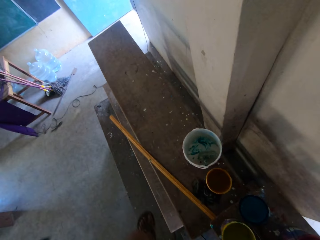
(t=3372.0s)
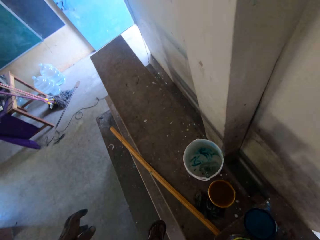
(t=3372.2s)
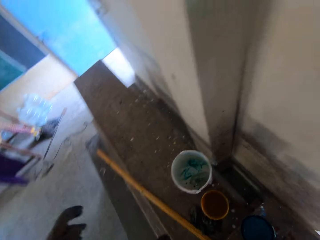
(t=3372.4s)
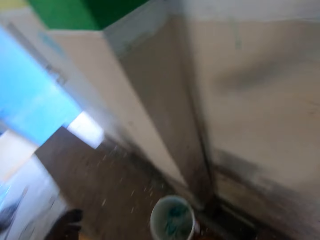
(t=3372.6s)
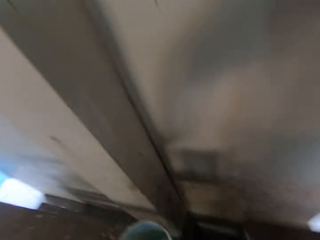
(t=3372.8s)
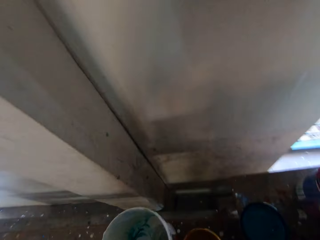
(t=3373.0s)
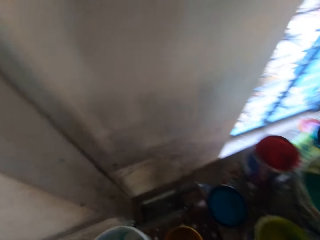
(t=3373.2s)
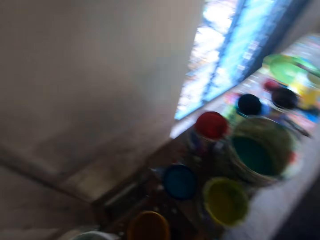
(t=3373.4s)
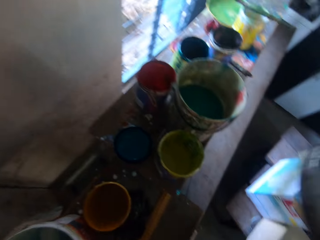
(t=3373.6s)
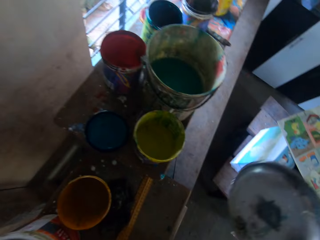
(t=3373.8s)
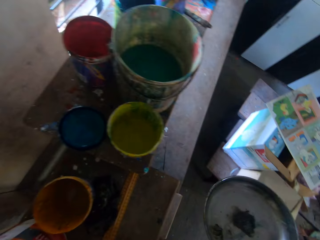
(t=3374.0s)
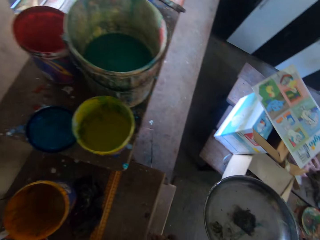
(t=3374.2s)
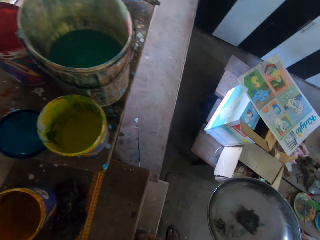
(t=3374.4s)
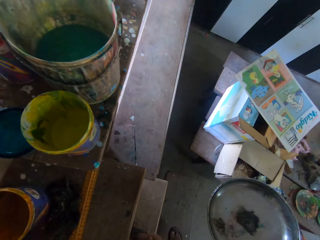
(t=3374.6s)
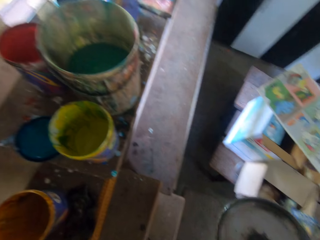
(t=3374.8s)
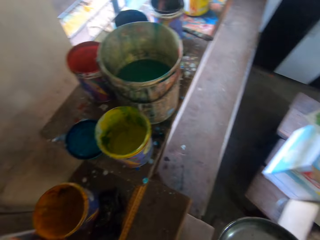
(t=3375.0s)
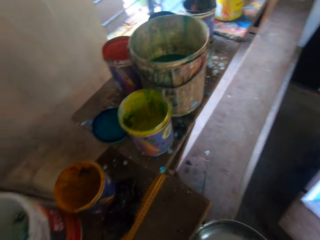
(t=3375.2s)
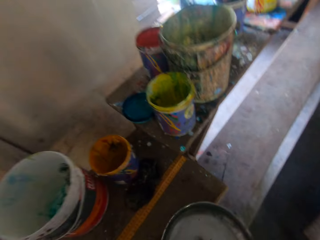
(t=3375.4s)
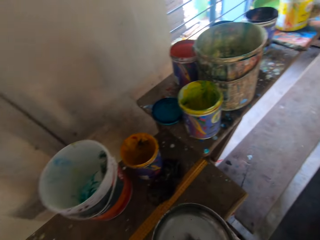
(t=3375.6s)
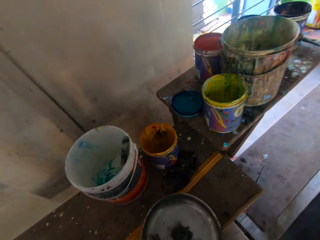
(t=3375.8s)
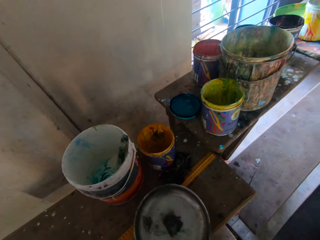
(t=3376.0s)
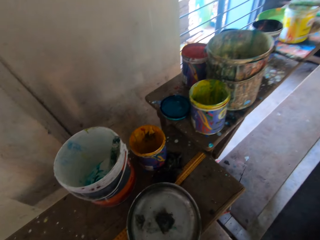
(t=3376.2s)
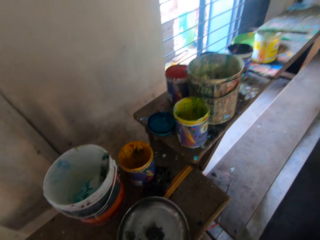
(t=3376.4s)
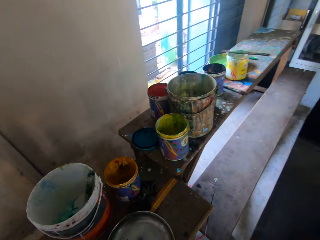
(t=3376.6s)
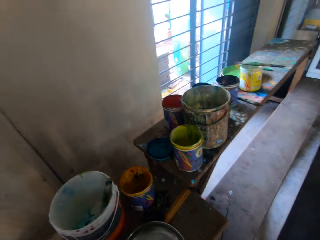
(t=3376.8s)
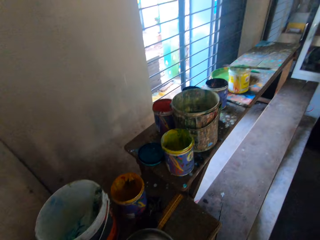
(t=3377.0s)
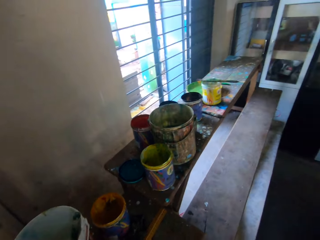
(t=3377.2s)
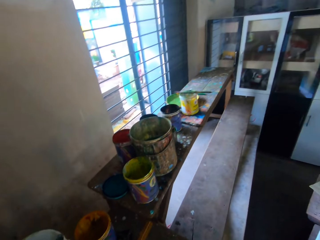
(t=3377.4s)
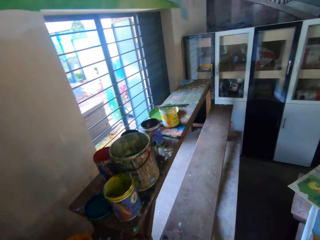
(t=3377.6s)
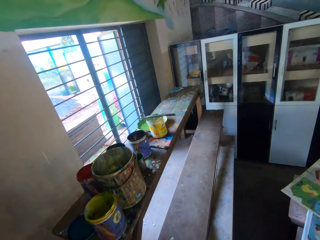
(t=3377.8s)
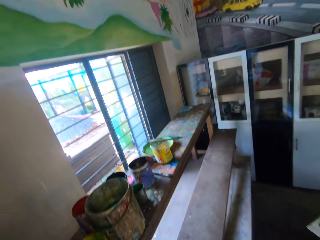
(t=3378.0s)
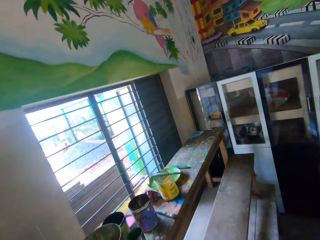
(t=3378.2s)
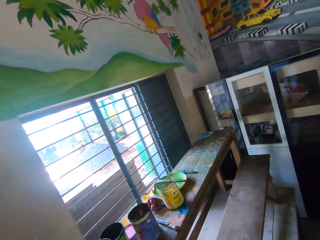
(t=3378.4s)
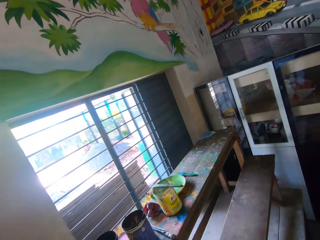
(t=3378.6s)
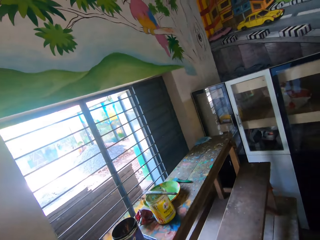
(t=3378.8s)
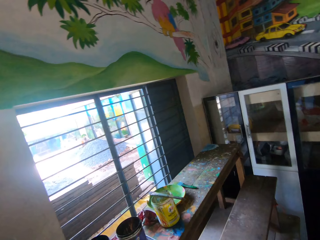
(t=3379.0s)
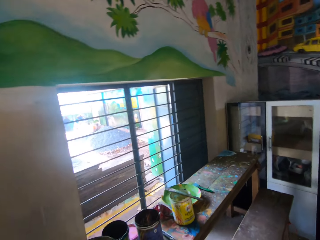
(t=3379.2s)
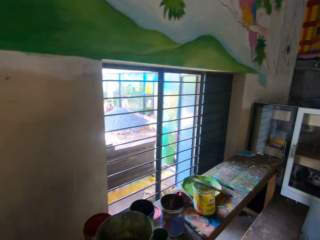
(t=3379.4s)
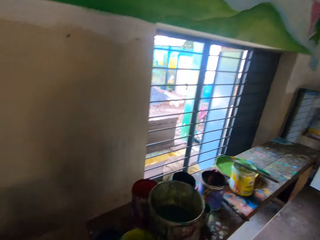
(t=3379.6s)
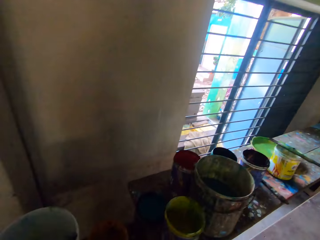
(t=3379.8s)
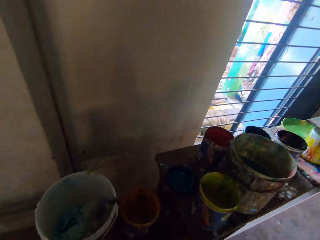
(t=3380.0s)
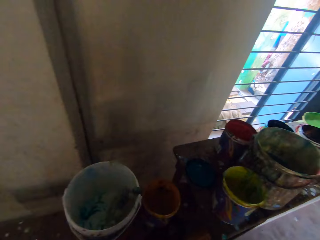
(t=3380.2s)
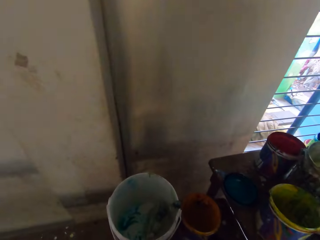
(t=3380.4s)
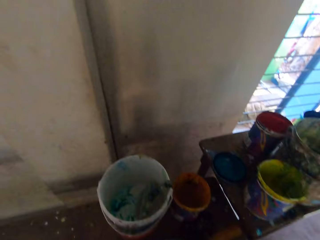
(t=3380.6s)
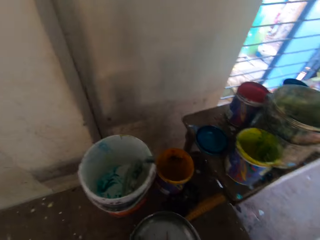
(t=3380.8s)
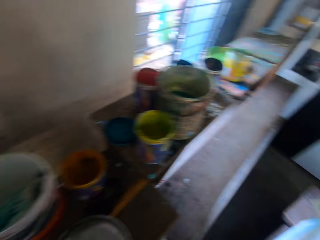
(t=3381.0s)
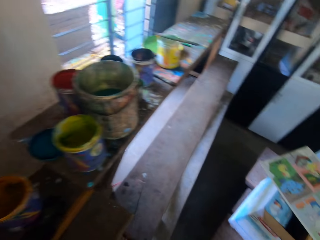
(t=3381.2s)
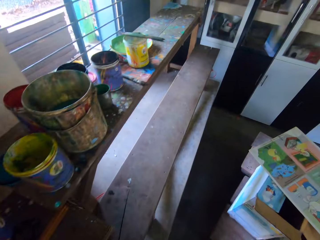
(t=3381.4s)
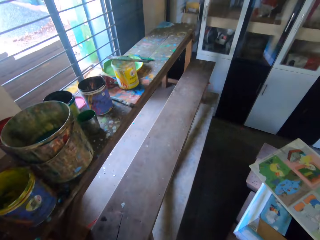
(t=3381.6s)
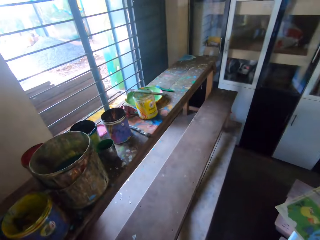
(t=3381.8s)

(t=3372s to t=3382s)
The camera wearer climbs down the desk. He places the crude tray on the desk with his right hand.

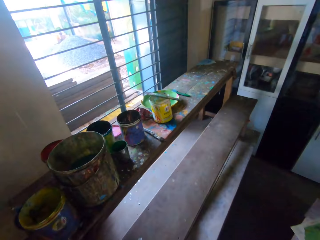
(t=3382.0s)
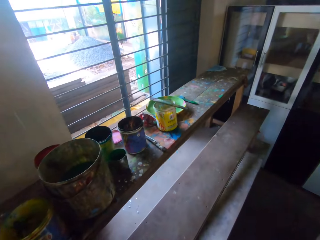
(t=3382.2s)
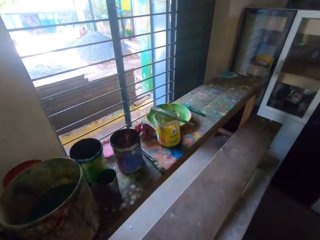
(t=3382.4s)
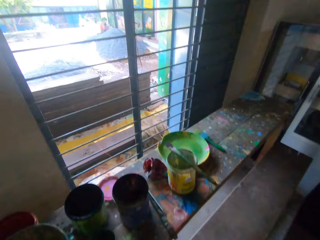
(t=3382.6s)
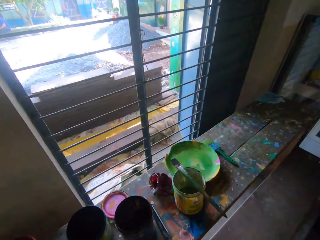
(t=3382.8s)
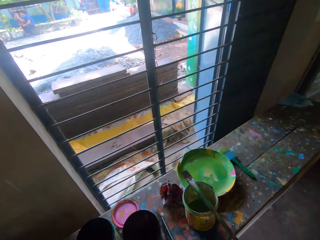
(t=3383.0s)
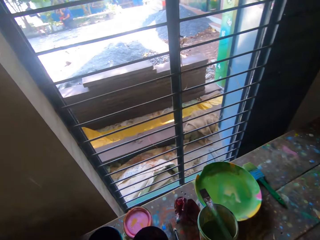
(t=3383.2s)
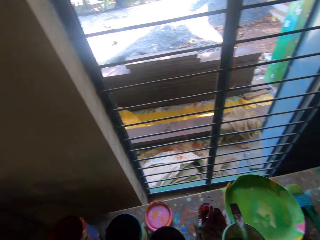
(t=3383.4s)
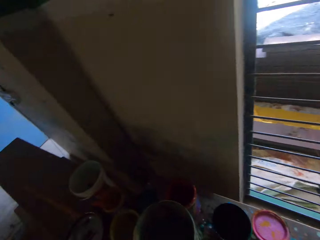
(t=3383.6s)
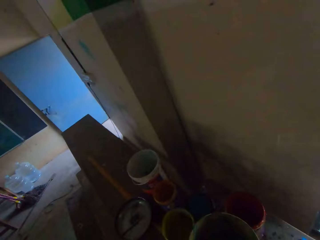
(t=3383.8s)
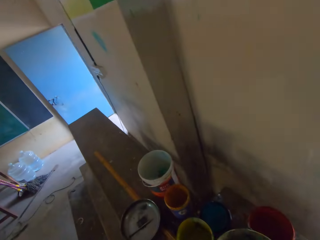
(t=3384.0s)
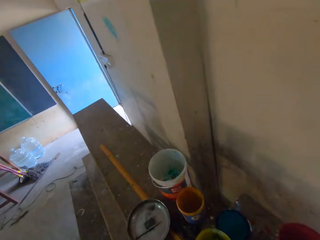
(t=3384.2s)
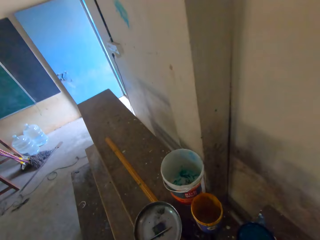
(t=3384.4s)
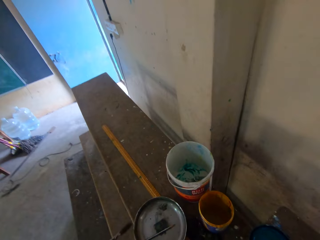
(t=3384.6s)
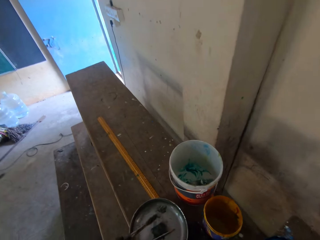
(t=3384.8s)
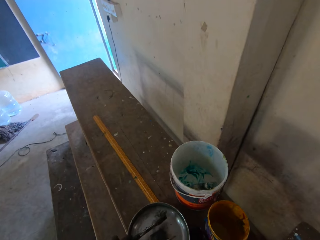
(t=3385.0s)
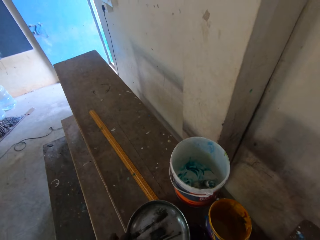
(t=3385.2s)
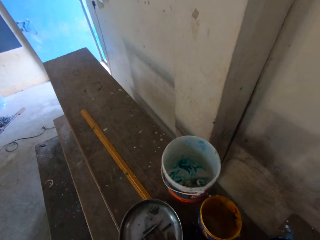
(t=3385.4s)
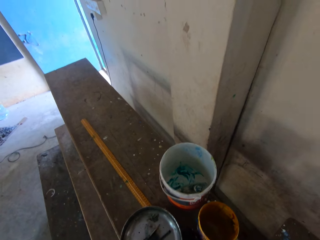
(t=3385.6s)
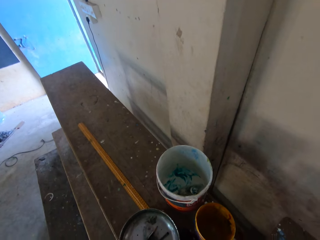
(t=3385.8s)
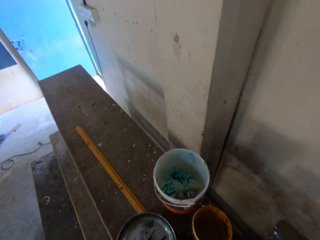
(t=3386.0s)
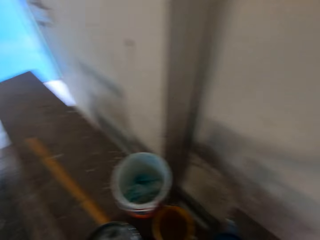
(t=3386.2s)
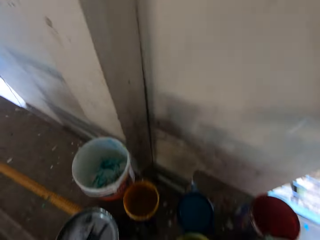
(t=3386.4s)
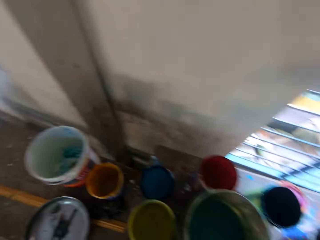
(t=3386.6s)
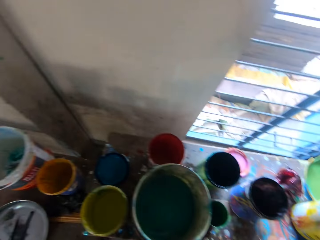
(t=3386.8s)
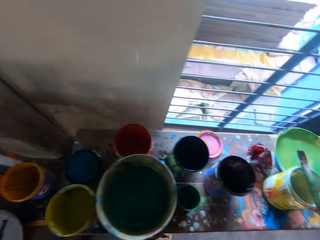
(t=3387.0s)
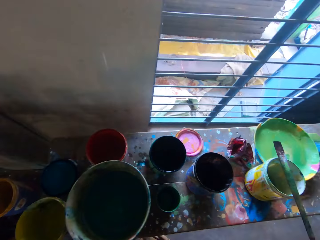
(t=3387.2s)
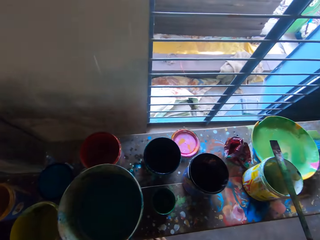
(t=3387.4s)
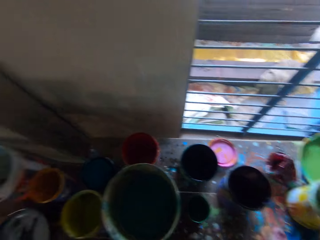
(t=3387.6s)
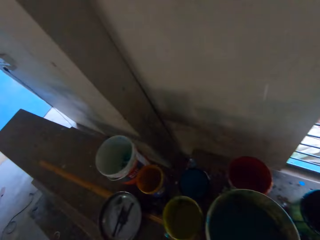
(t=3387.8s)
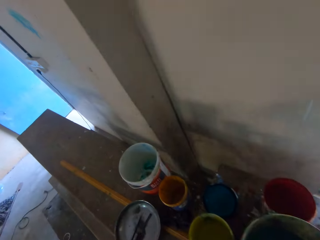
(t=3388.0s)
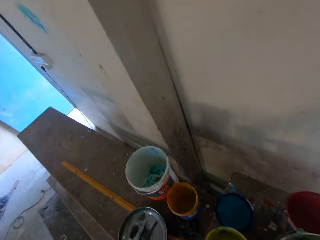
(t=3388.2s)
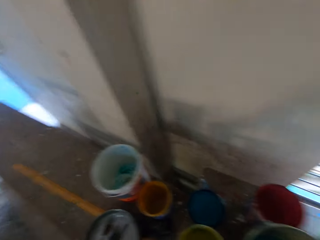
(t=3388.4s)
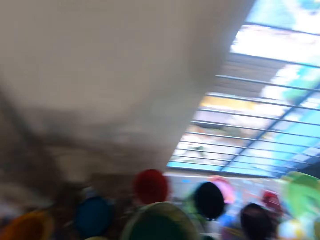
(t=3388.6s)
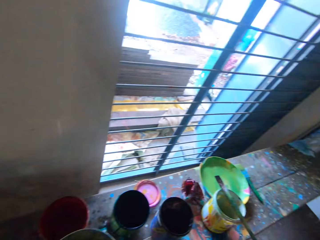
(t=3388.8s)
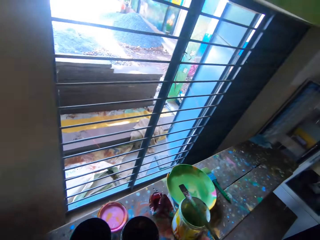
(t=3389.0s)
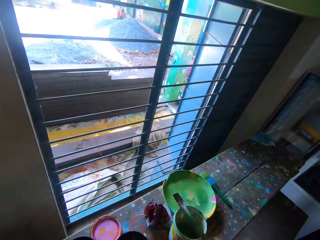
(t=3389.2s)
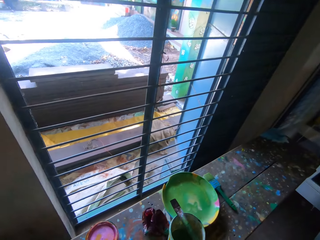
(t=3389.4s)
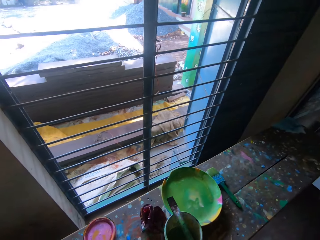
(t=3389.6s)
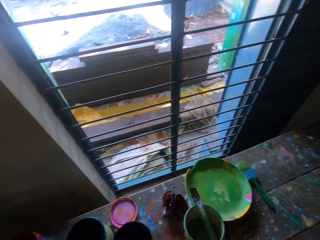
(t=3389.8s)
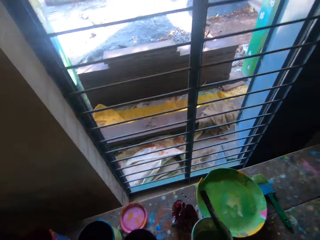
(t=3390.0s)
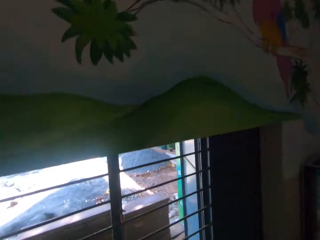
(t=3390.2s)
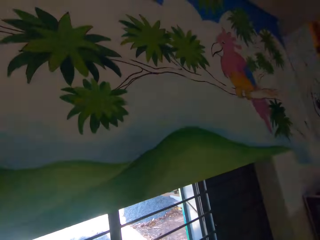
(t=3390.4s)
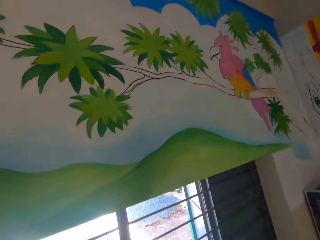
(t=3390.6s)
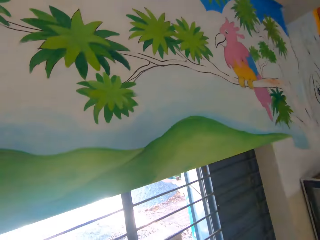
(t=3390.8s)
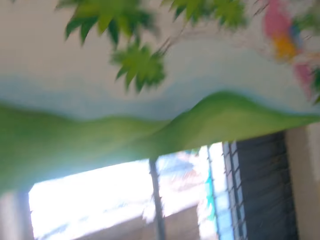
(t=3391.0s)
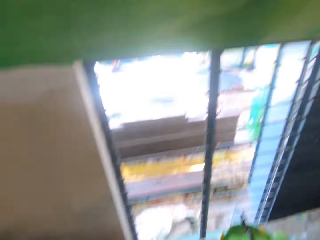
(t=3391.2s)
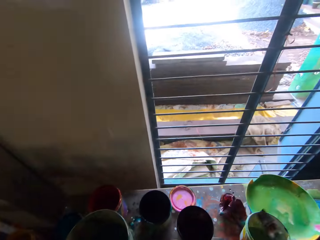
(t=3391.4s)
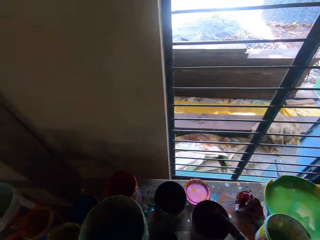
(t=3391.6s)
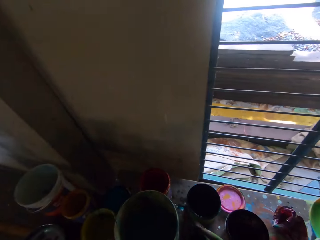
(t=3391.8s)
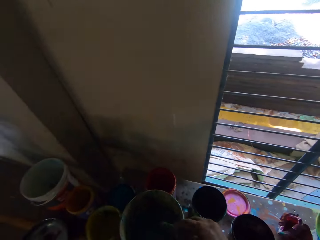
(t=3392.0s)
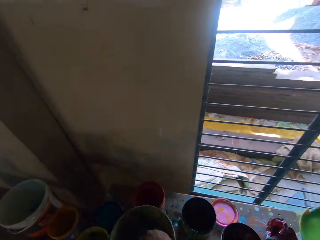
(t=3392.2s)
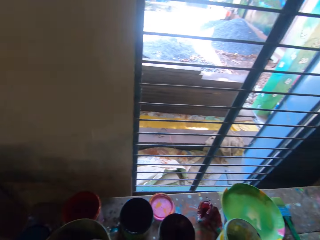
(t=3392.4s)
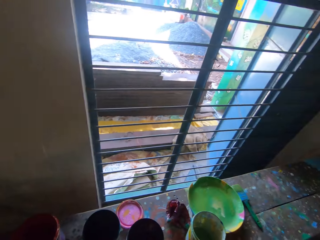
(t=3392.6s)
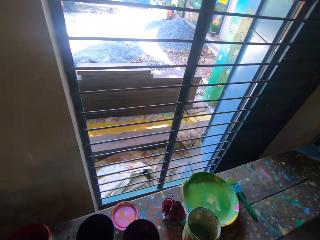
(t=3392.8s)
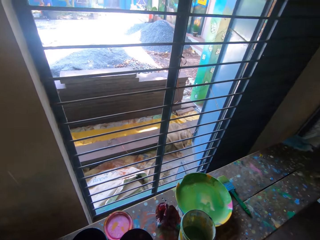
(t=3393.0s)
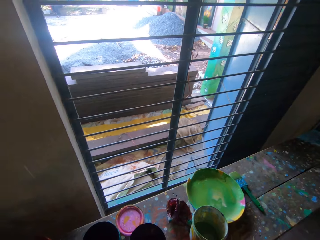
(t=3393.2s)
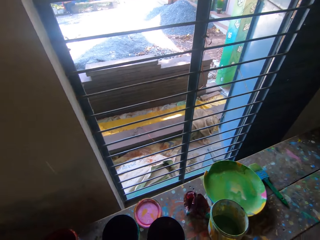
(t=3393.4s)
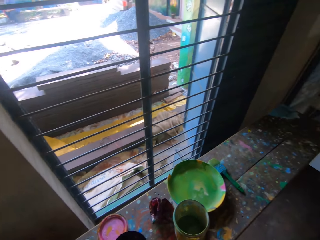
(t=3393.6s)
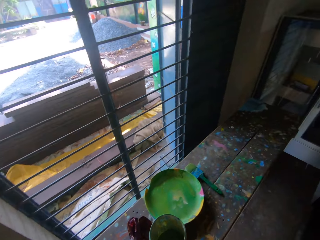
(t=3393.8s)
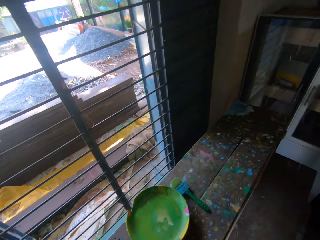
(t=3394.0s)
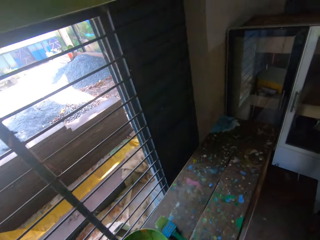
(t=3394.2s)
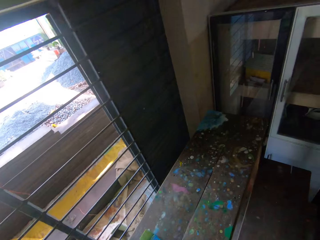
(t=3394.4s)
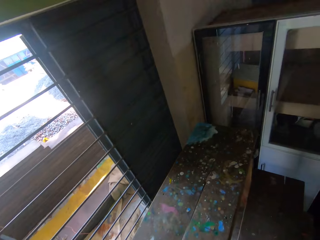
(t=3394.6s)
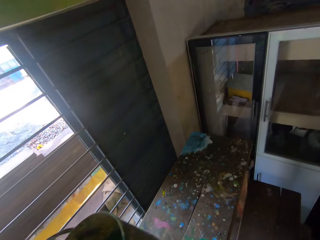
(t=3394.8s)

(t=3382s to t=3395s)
The camera wearer places the pencil or brush on the crude tray with his right hand. He puts the brush down again. He picks the brush from the paint bucket with his right hand. He puts the brush in the bucket of paint with his right hand.
